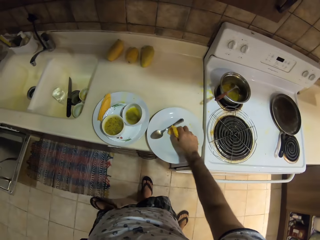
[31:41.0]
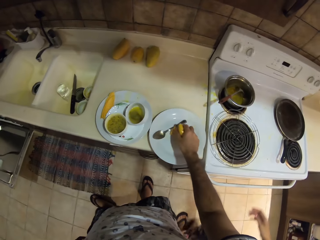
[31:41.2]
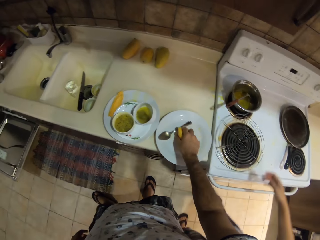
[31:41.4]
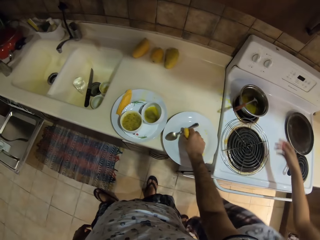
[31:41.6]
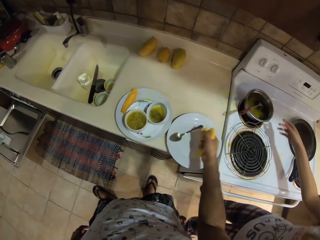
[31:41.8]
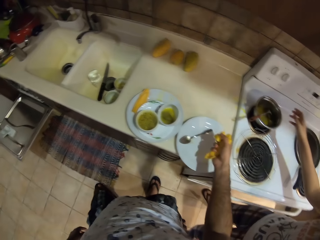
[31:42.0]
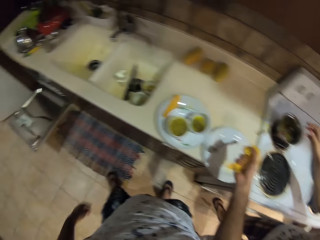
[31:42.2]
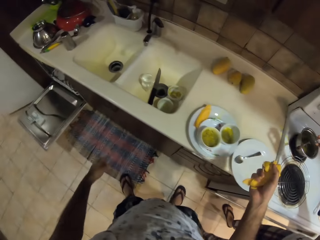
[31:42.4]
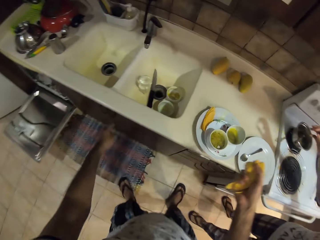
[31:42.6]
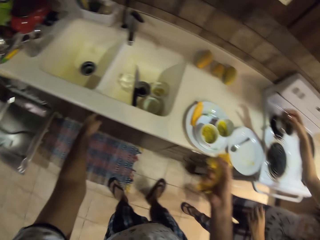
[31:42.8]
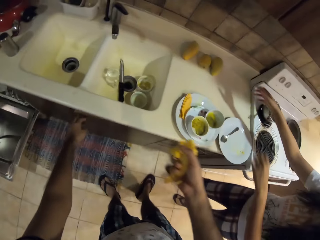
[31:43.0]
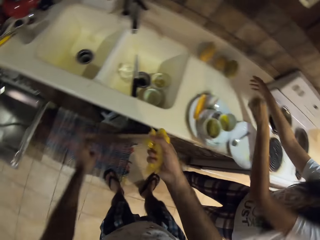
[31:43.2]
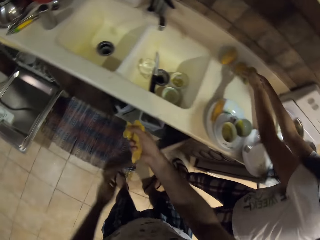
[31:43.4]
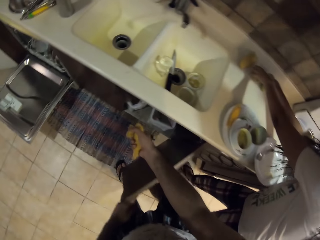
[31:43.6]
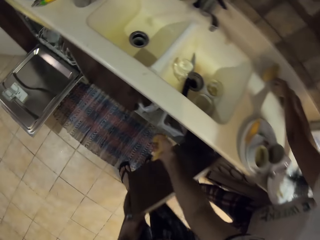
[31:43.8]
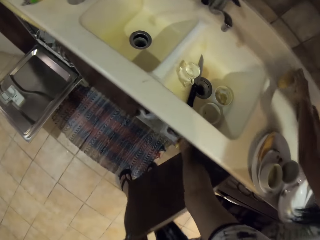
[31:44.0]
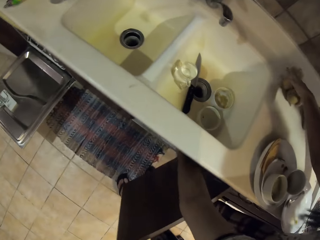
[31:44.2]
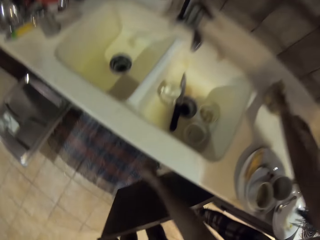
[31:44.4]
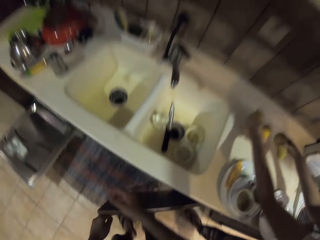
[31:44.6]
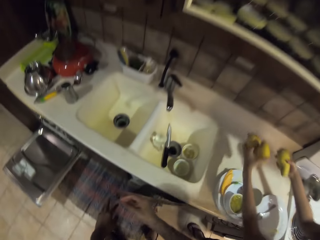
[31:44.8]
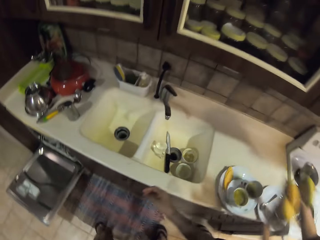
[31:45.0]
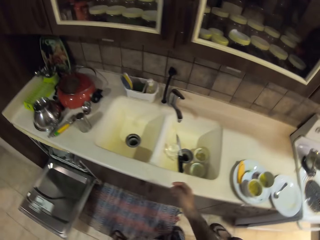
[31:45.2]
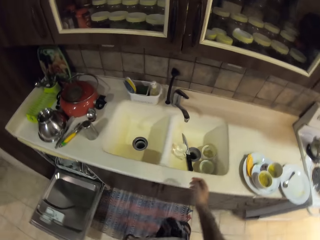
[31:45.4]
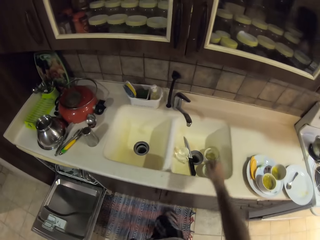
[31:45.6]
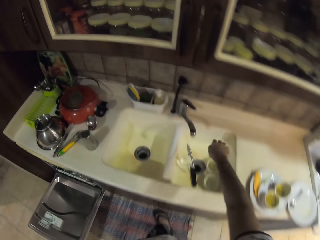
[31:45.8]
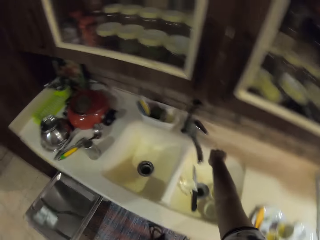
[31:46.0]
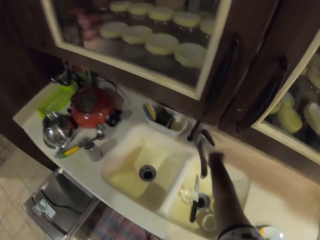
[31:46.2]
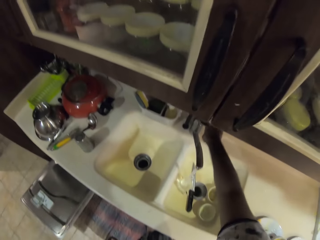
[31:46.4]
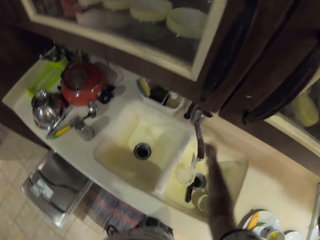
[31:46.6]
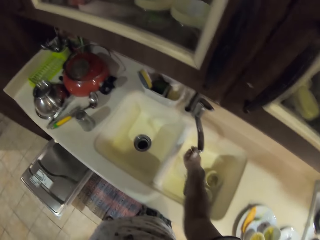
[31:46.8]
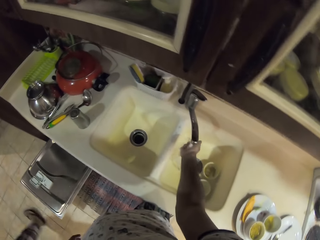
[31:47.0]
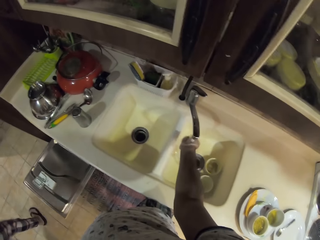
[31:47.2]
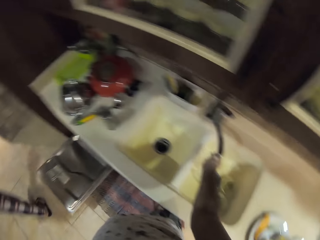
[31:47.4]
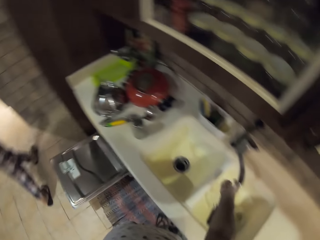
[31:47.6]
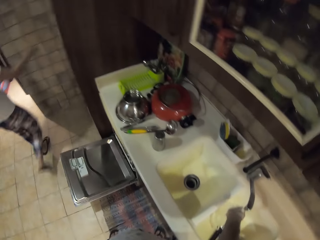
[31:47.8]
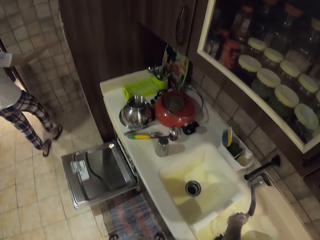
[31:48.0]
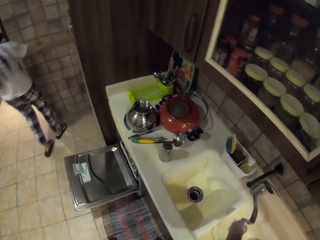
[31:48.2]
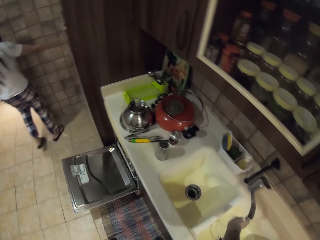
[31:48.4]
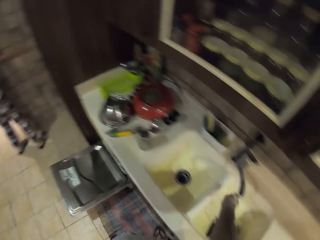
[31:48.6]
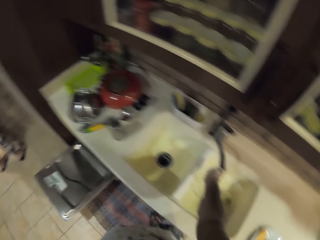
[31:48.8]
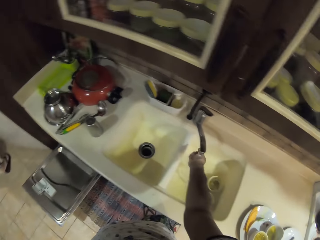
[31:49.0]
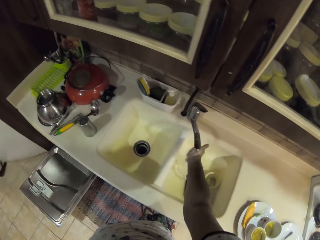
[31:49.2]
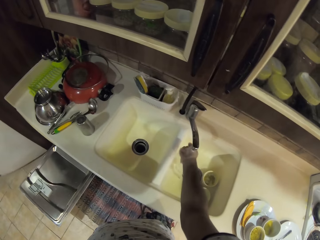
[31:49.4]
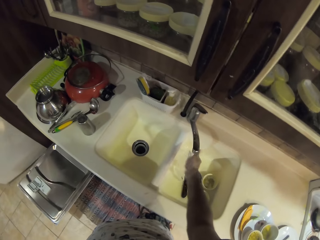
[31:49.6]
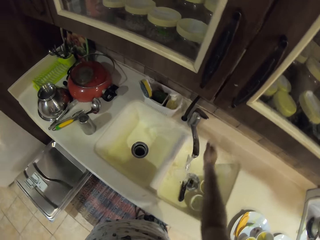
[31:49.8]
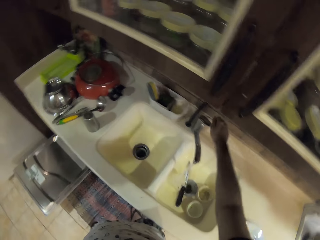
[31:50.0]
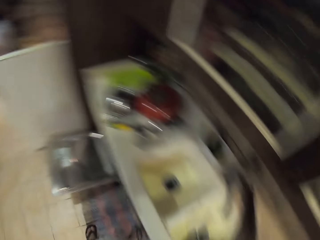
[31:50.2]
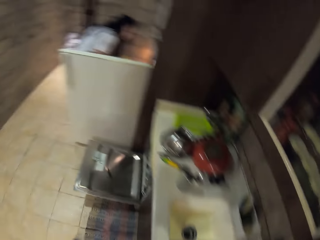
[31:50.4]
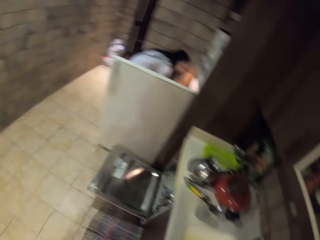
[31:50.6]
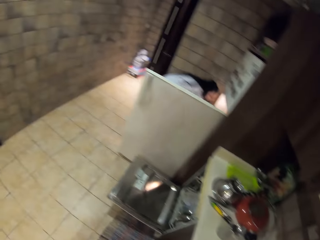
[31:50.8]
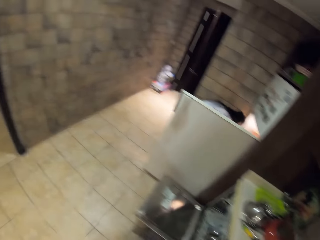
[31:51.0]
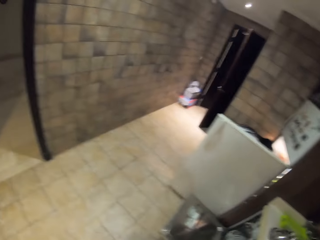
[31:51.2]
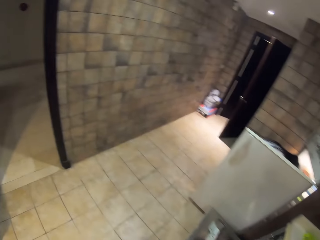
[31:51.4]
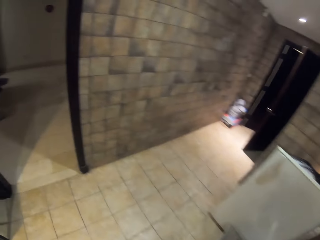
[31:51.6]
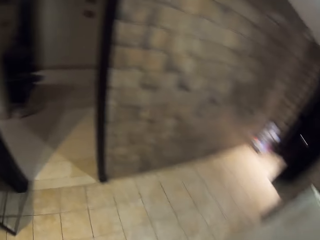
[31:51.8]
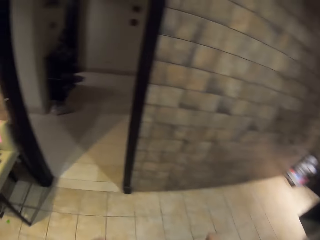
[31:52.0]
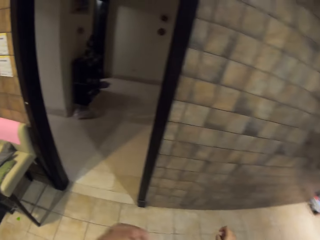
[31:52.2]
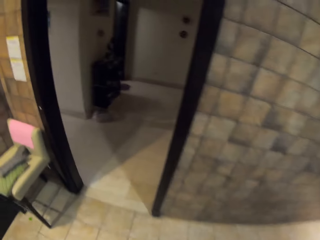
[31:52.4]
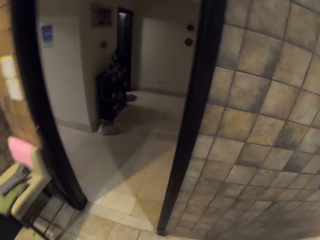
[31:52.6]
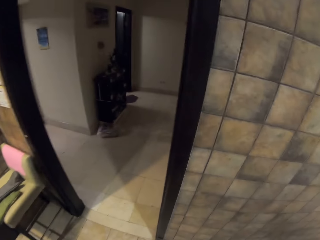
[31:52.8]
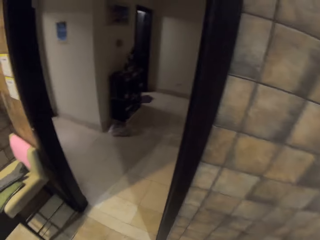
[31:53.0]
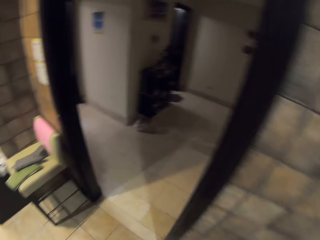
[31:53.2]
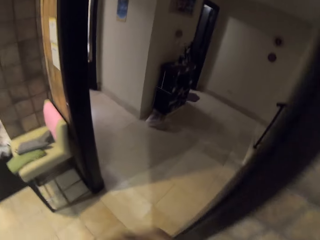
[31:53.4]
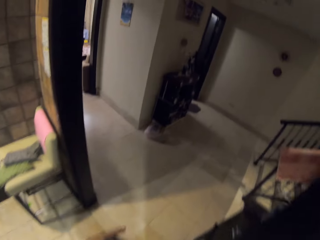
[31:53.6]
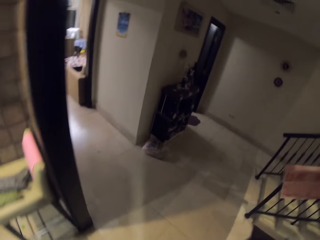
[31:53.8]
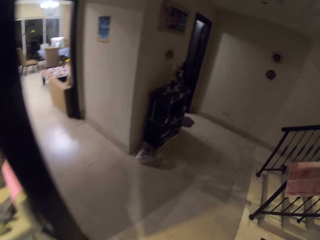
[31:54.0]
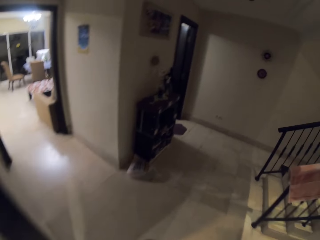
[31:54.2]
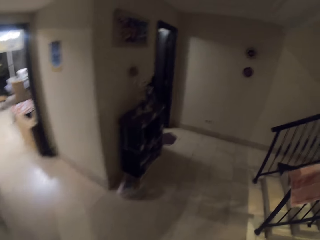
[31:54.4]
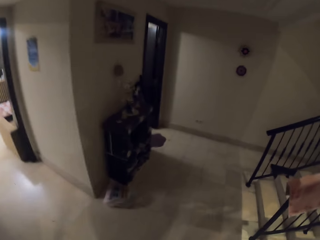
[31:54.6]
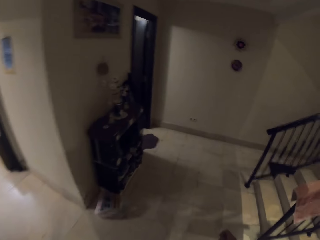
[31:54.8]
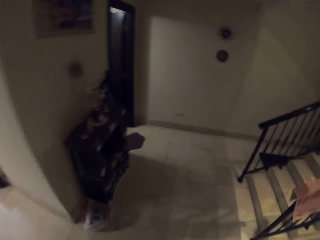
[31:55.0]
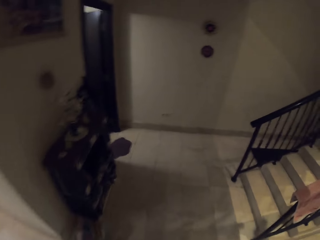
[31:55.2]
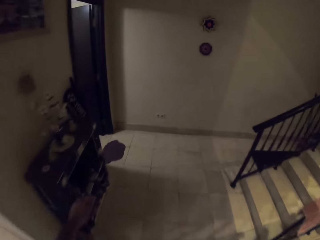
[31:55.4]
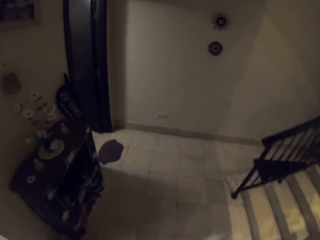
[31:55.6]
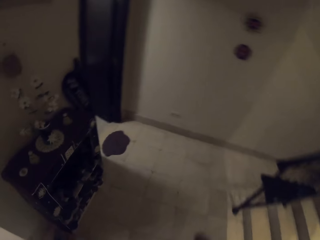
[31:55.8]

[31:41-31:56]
The camera wearer picks mango peels from the plate. They open a kitchen drawer or cabinet. A woman picks mangoes. The camera wearer drops the mango peels in a dustbin. They close the kitchen drawer. They open the tap. They wash the right hand. They close the tap. They walk in the house.

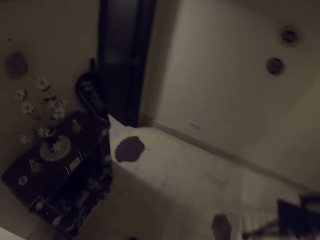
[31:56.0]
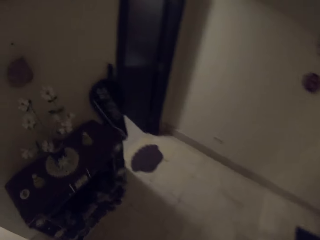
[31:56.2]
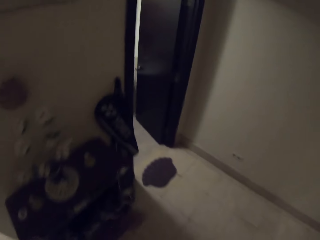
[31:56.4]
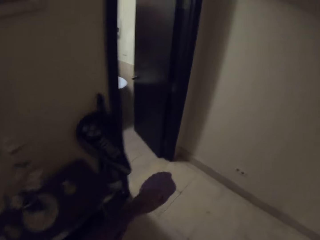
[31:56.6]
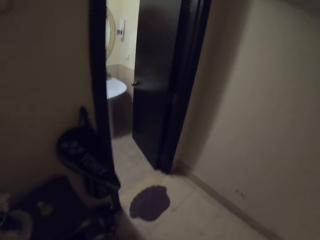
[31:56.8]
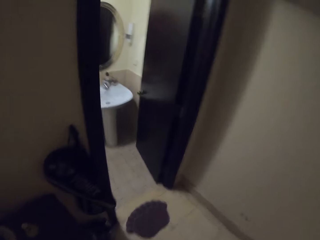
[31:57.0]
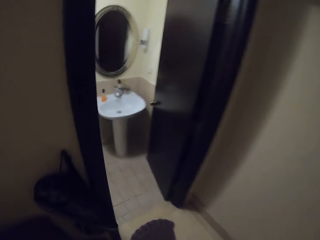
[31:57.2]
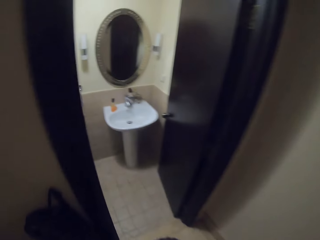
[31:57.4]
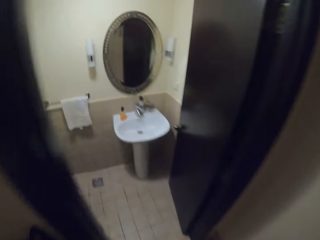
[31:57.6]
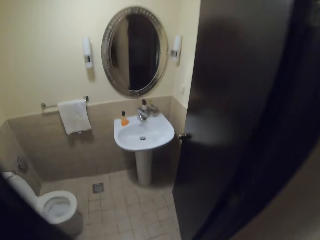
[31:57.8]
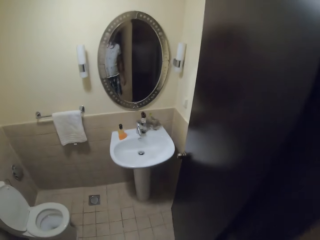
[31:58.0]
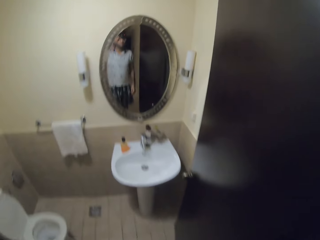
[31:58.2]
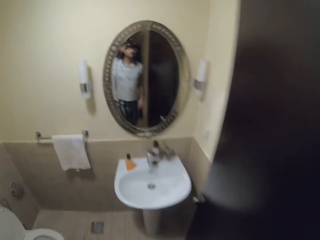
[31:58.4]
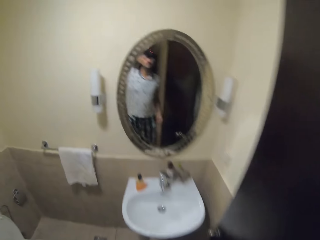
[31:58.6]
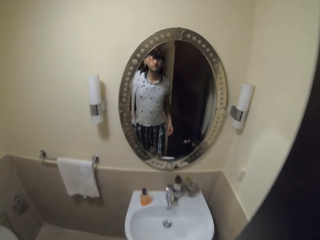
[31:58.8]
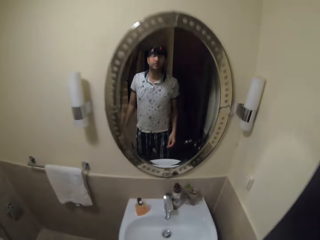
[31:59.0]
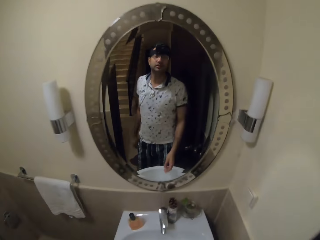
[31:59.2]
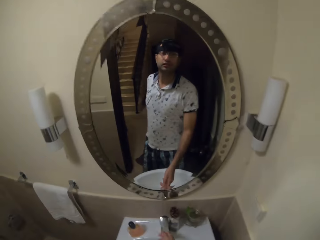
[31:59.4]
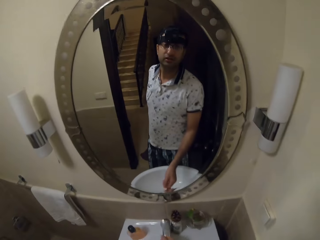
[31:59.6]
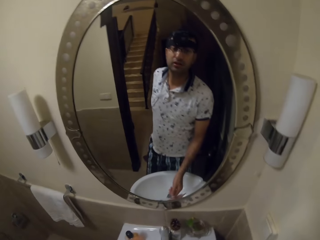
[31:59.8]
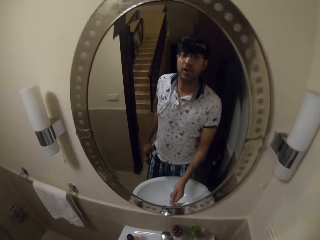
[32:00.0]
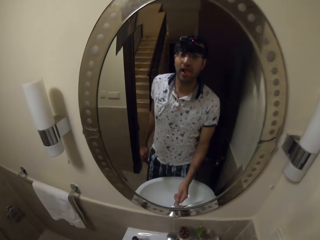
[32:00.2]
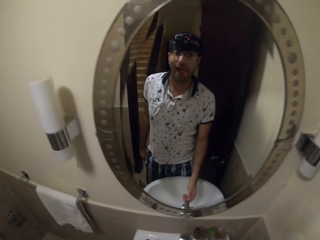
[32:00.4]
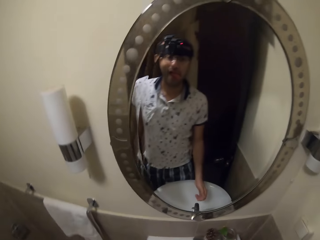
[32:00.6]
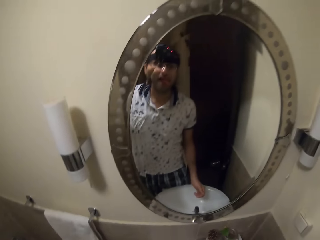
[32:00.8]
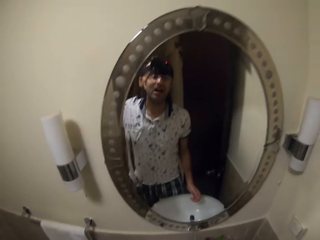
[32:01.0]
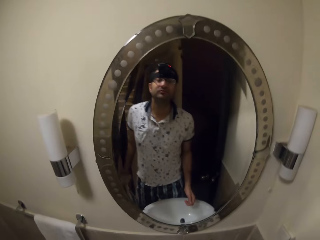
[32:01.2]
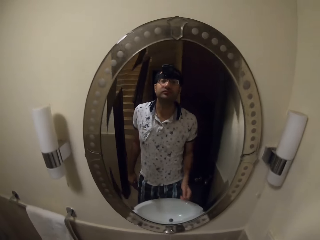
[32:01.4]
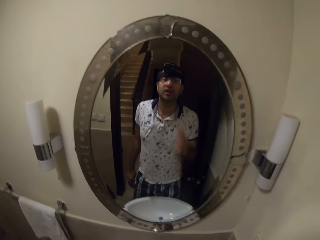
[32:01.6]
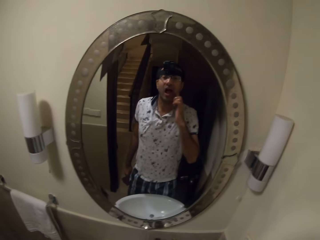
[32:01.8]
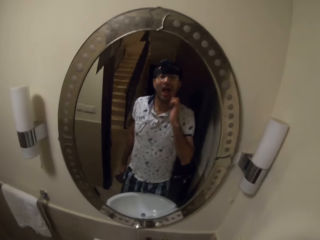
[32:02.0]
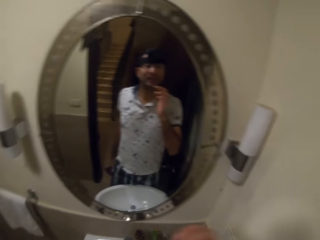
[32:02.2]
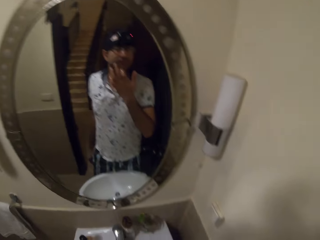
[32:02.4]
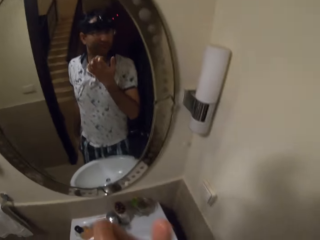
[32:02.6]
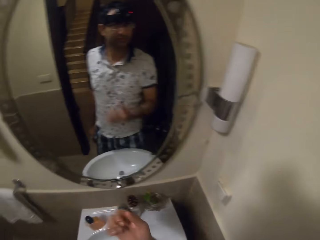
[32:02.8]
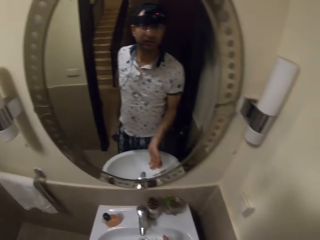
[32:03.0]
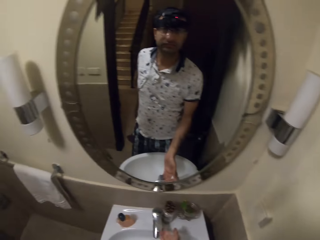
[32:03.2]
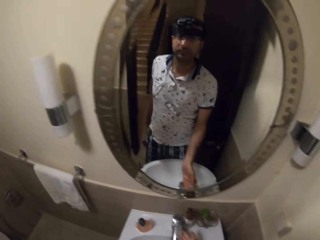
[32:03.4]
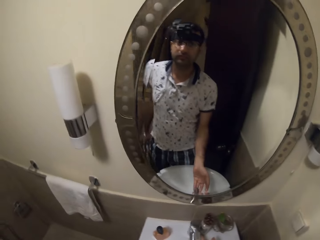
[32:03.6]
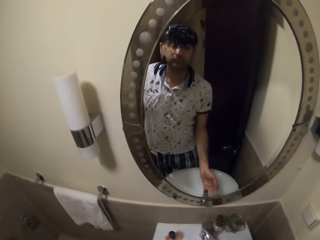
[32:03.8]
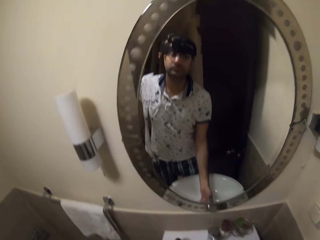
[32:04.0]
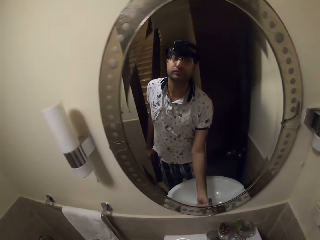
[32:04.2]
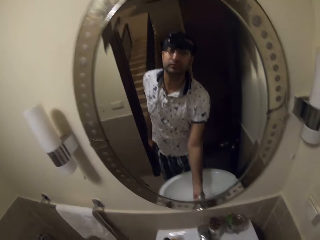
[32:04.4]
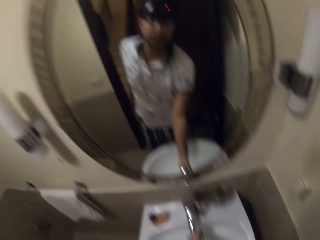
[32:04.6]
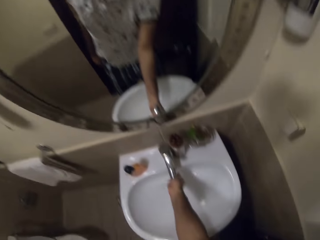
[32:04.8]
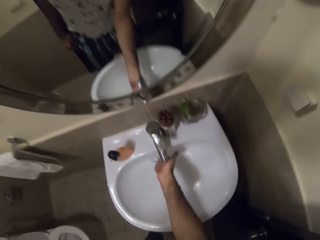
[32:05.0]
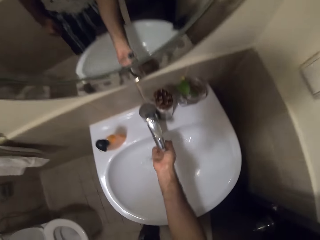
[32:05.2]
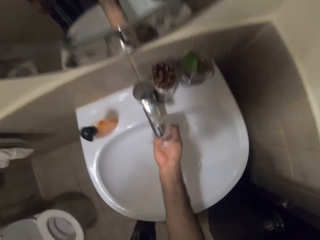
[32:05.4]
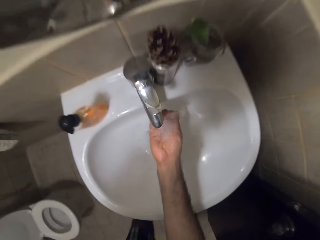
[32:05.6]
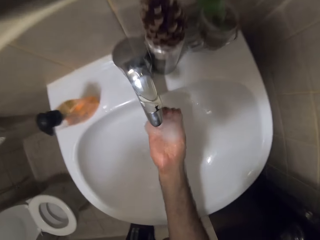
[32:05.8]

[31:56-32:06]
The camera wearer talks. They look in the mirror. They open the tap. They wipe their mouth. They put water in the hand. They wash their hands.
